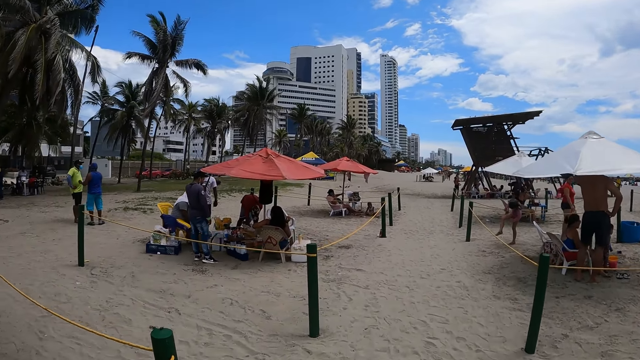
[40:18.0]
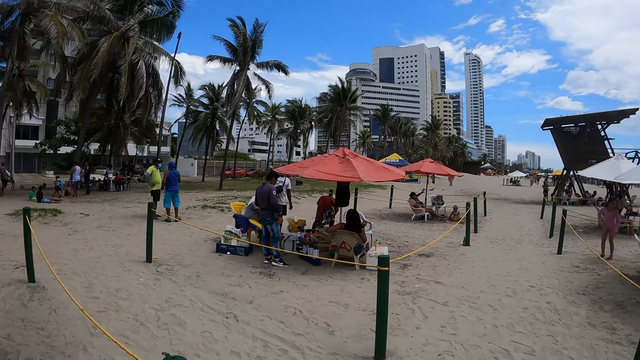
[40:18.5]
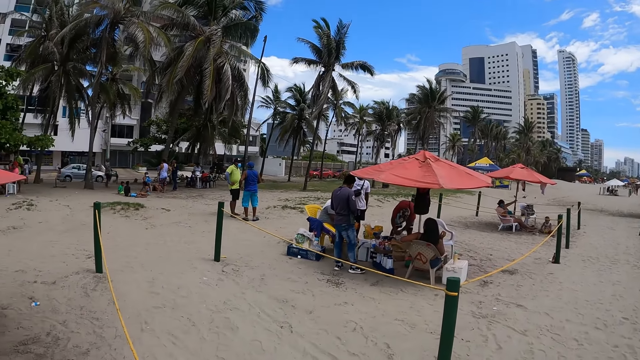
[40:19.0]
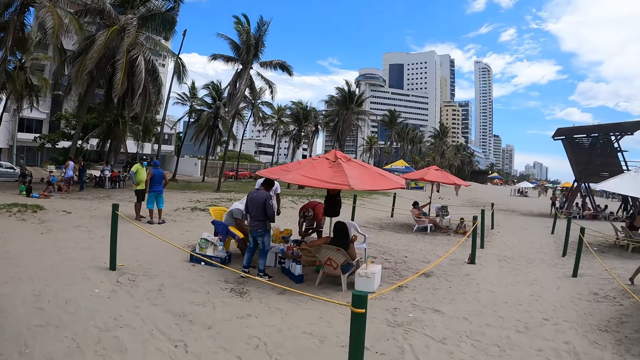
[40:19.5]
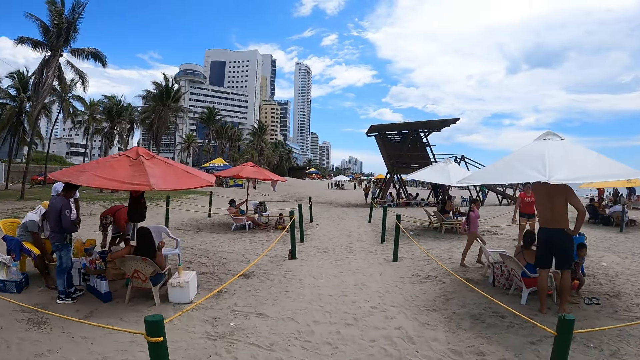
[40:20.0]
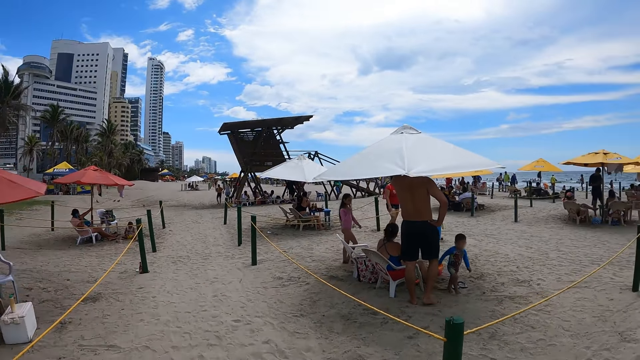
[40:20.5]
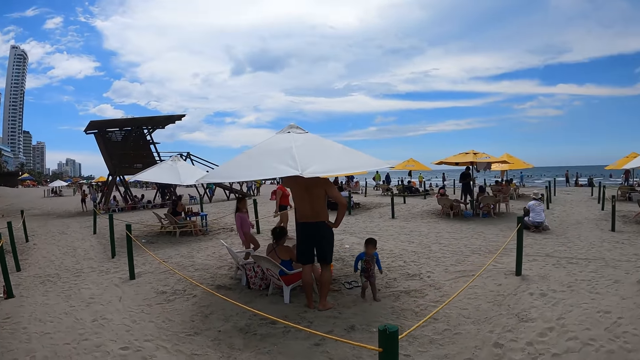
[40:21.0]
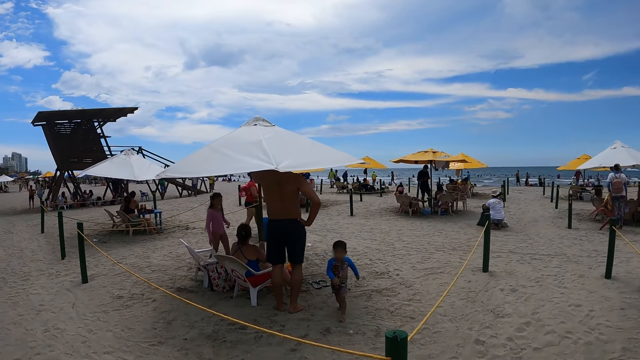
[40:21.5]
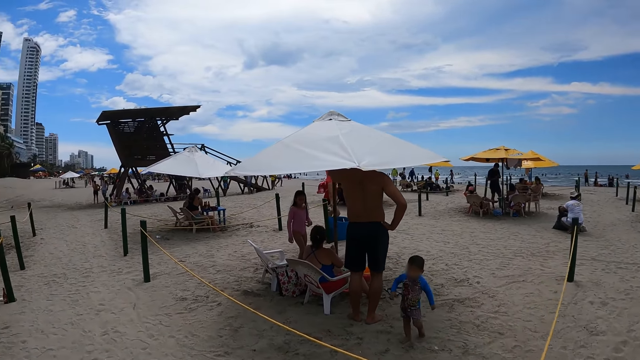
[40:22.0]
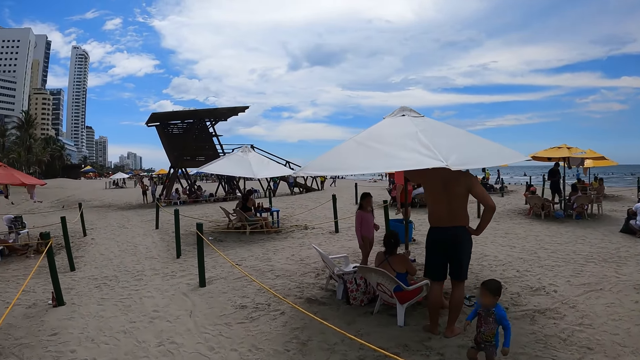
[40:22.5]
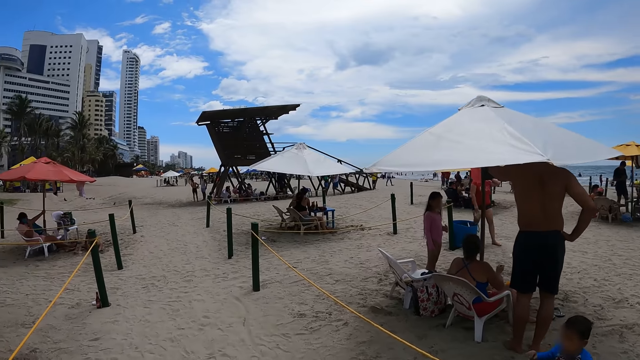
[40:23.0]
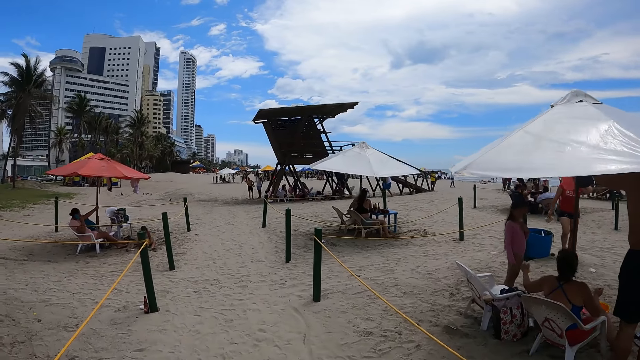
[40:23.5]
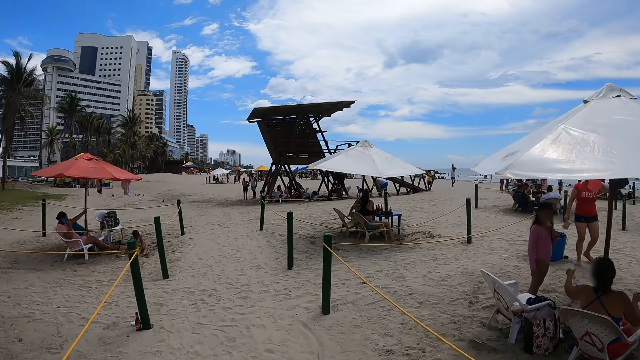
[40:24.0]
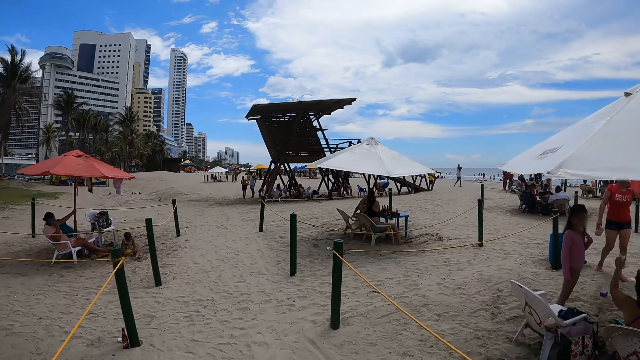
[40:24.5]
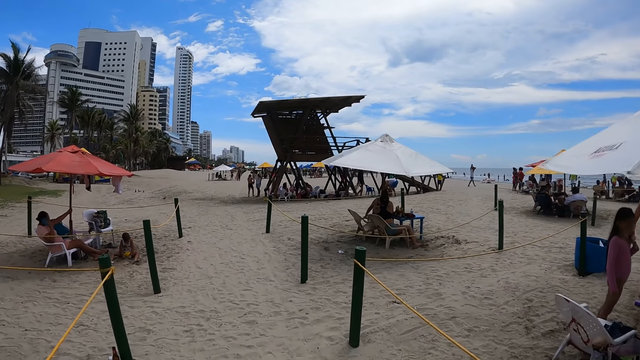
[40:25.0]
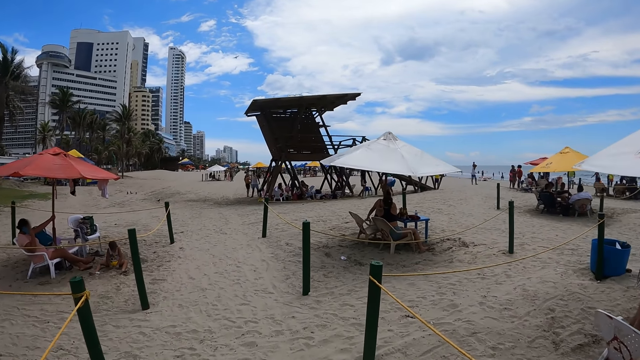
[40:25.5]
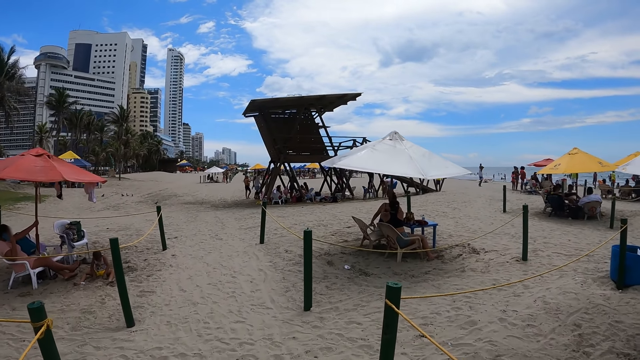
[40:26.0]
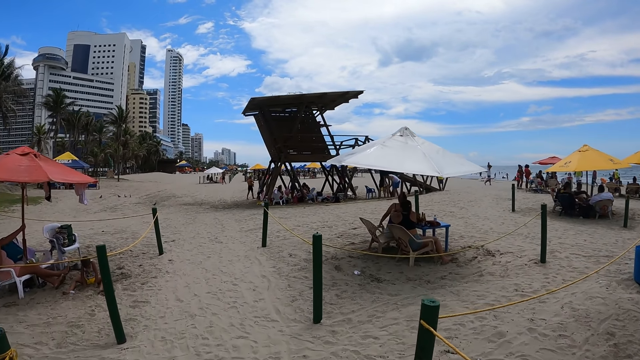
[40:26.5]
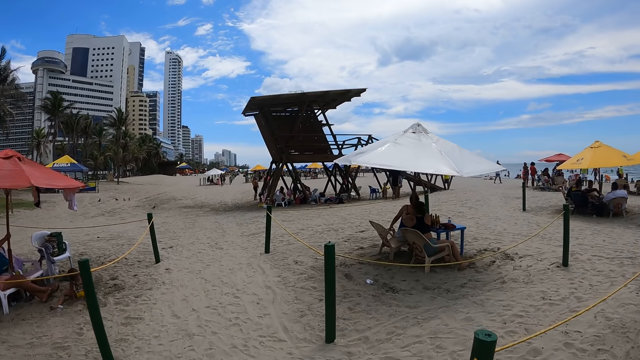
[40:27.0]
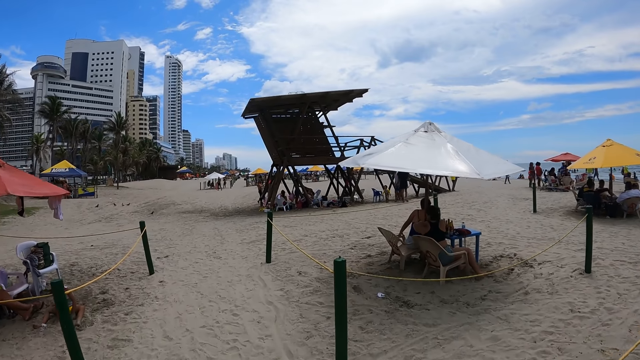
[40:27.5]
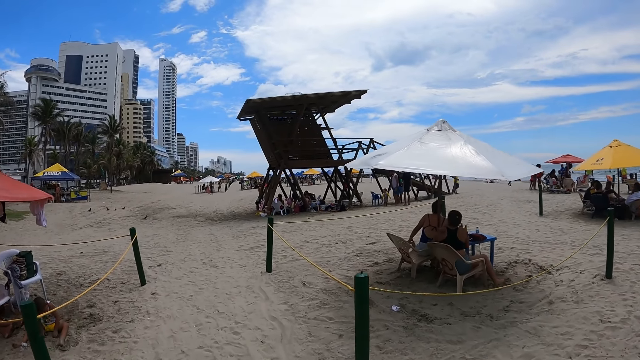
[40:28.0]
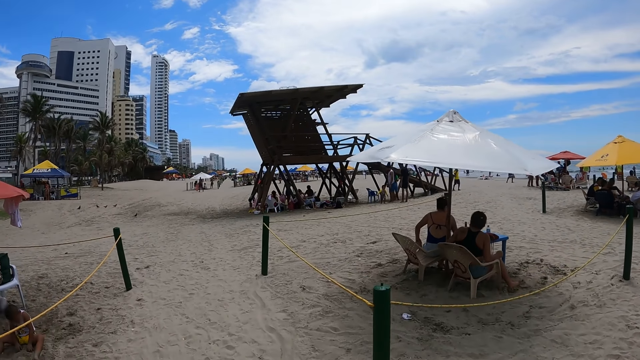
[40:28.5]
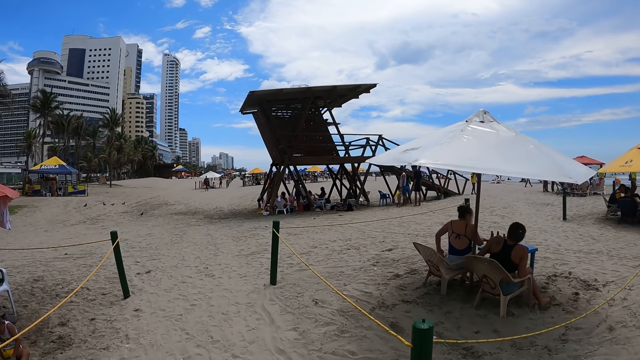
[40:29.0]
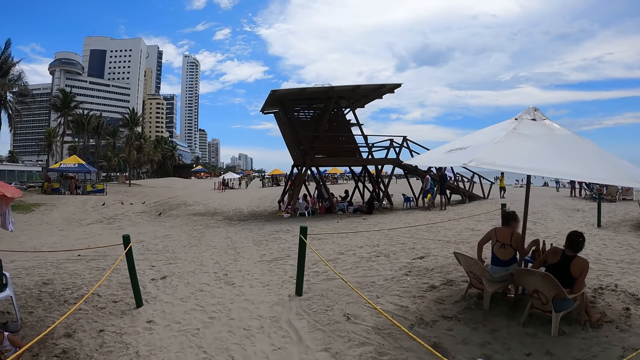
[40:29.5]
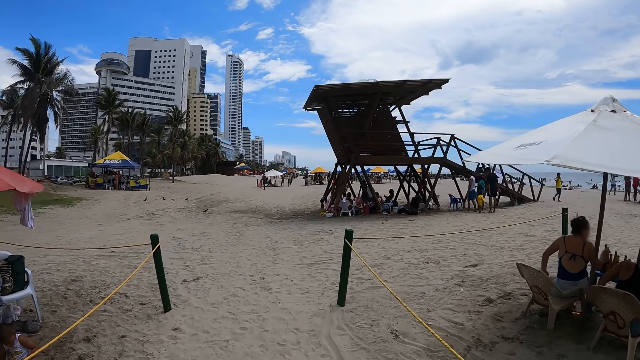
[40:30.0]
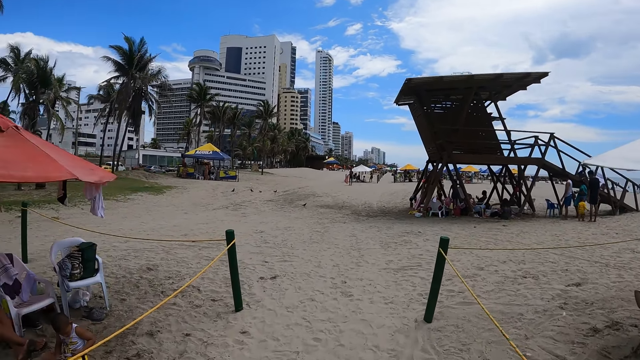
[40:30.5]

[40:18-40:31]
The camera wearer looks around. A man walks around. The camera wearer walks around.

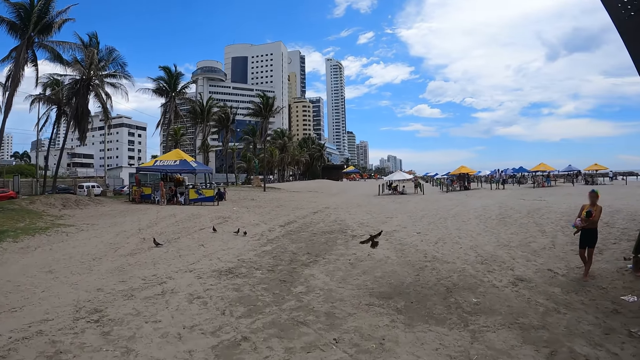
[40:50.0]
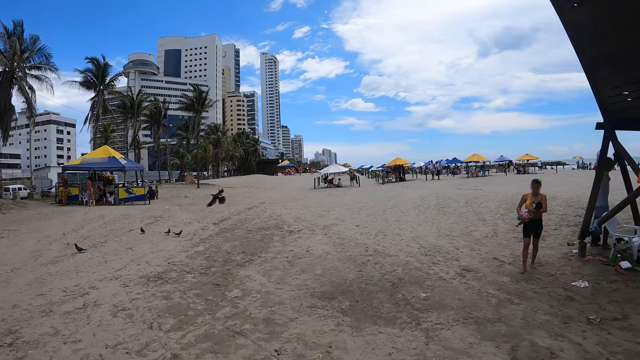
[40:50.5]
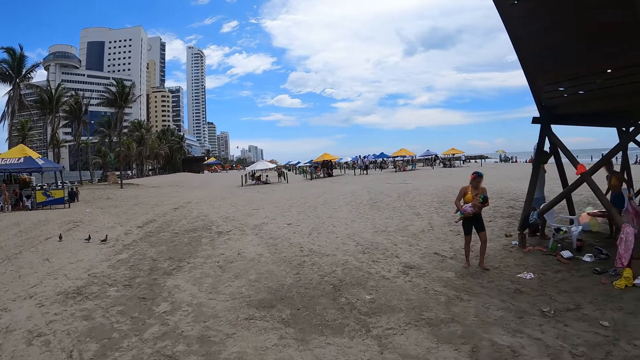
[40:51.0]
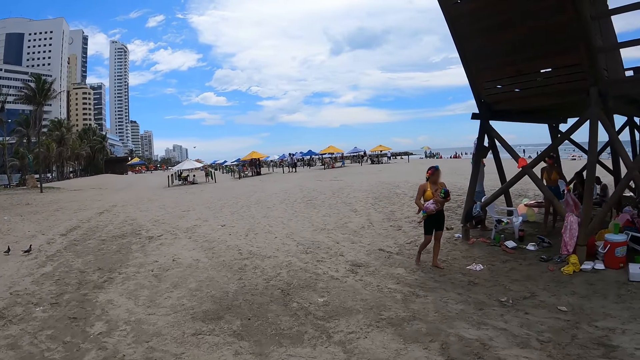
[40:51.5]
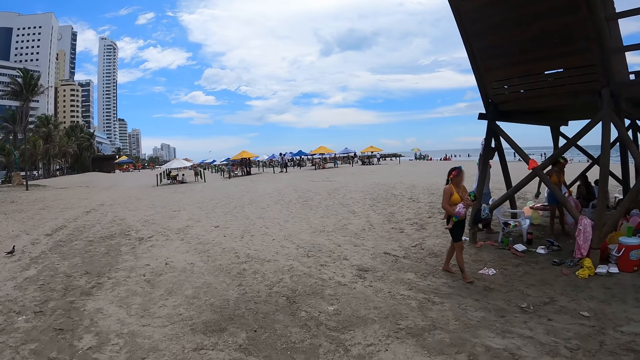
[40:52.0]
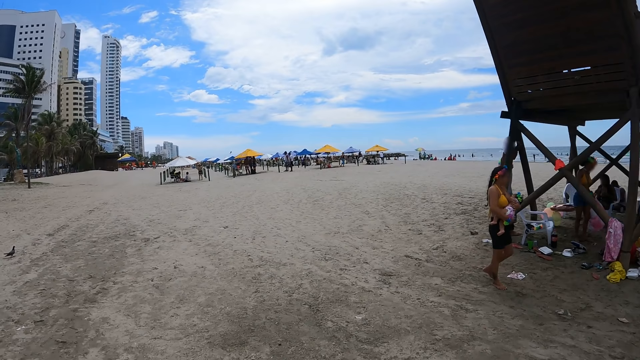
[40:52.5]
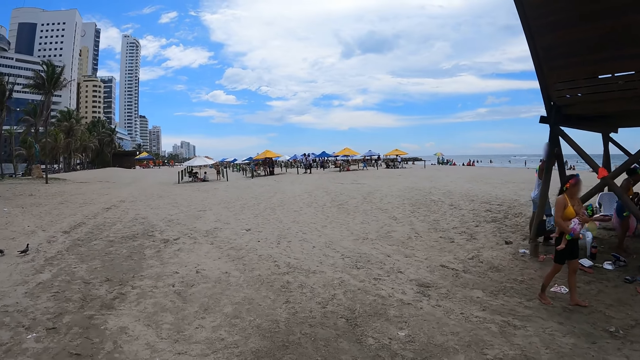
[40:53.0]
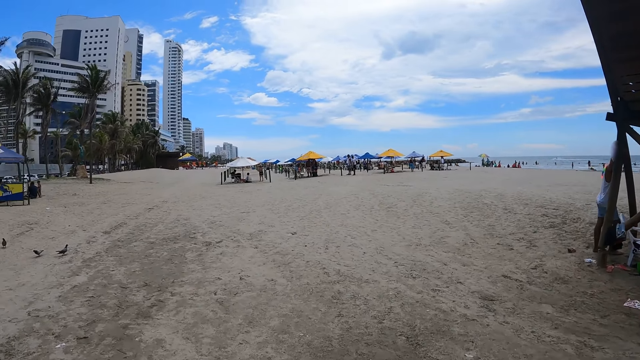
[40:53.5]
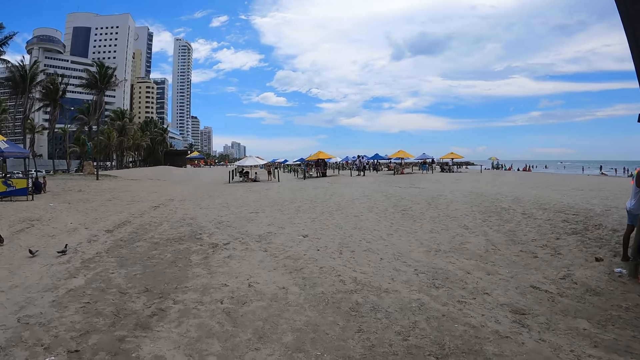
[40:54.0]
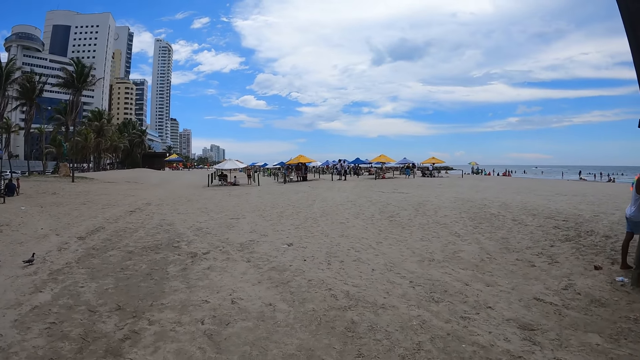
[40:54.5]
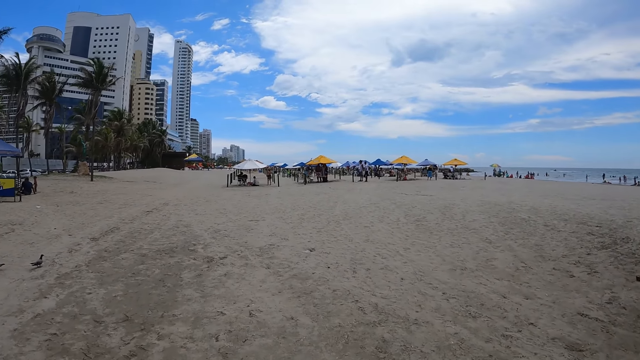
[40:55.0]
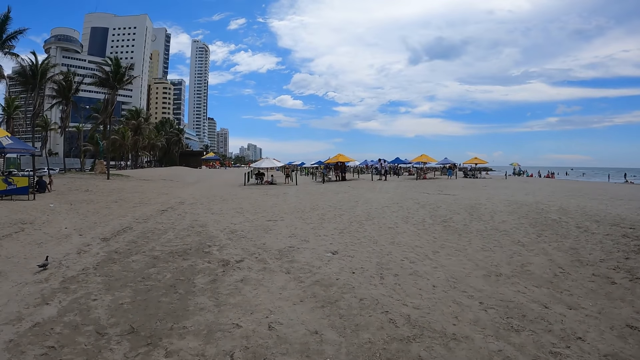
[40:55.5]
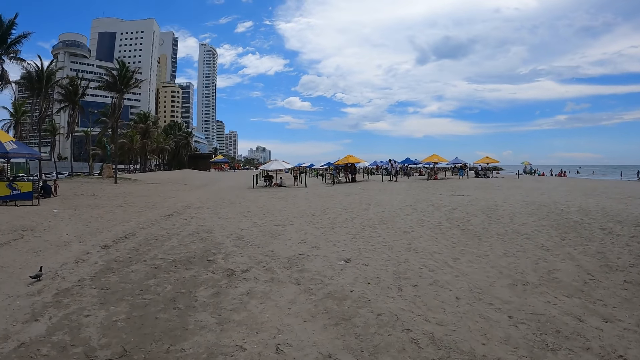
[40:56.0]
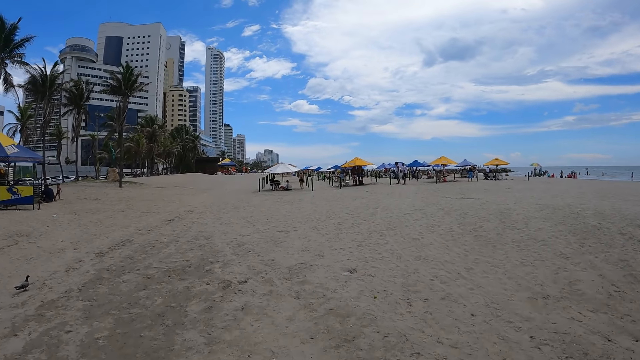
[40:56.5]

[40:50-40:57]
The camera wearer walks along the beach.
